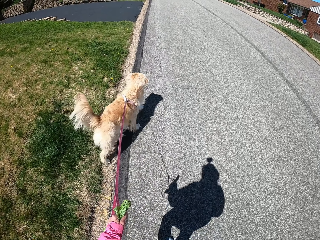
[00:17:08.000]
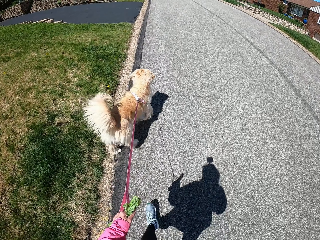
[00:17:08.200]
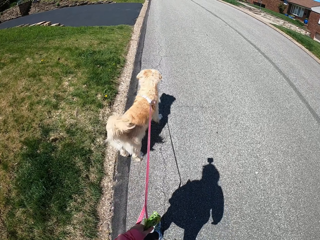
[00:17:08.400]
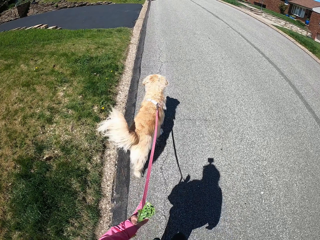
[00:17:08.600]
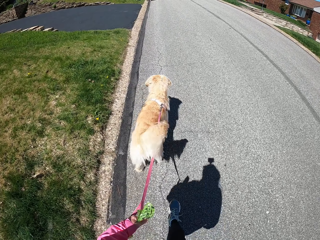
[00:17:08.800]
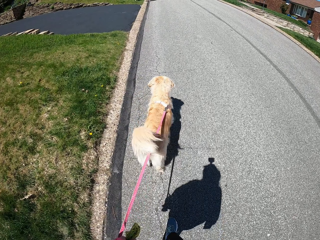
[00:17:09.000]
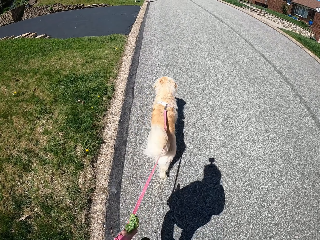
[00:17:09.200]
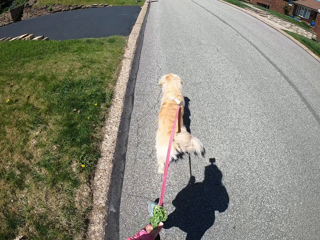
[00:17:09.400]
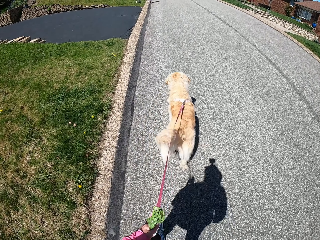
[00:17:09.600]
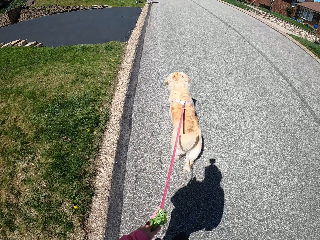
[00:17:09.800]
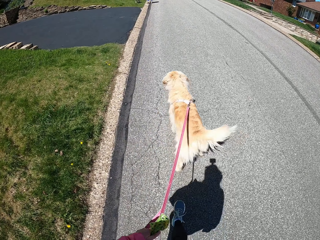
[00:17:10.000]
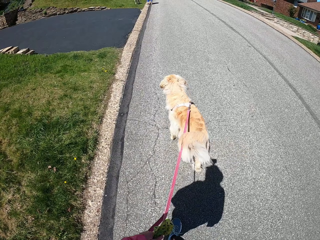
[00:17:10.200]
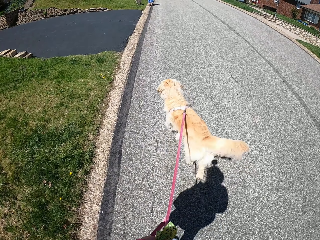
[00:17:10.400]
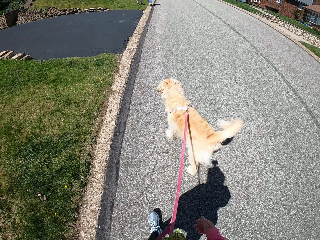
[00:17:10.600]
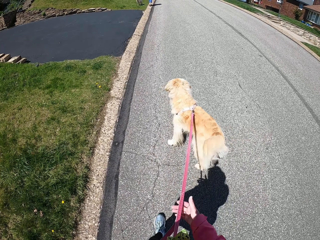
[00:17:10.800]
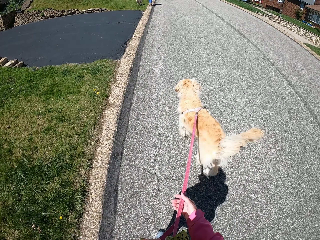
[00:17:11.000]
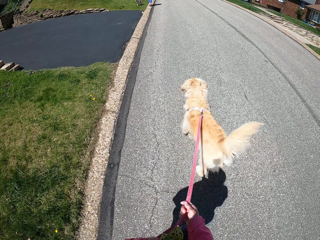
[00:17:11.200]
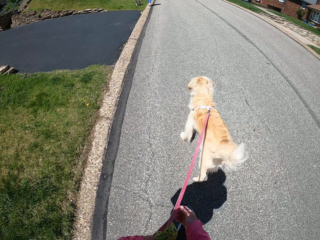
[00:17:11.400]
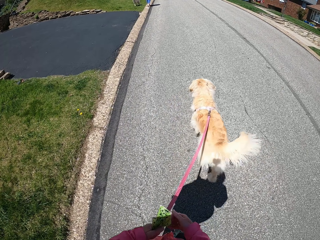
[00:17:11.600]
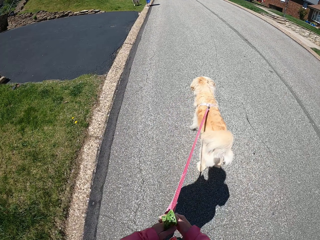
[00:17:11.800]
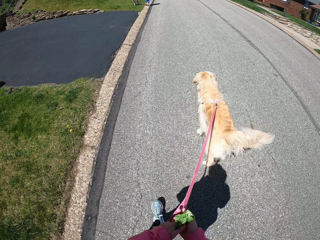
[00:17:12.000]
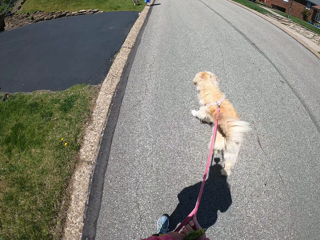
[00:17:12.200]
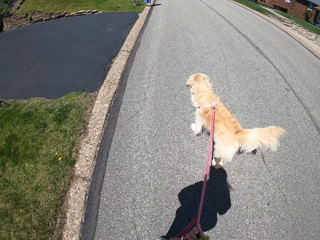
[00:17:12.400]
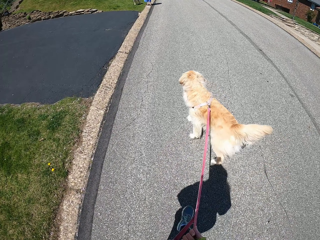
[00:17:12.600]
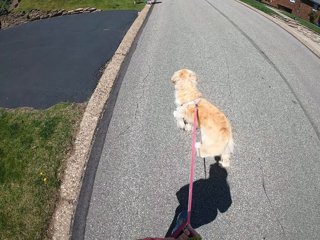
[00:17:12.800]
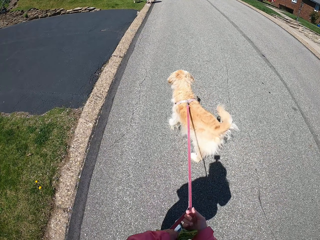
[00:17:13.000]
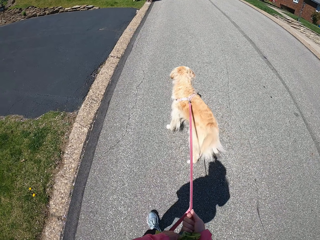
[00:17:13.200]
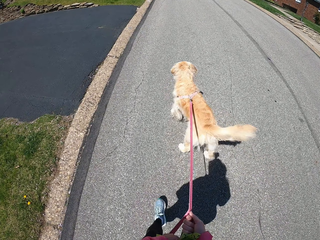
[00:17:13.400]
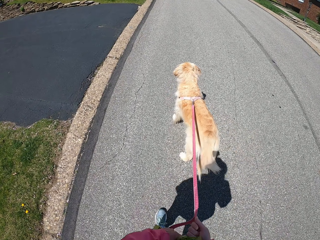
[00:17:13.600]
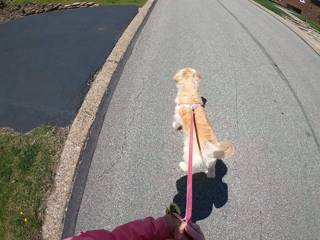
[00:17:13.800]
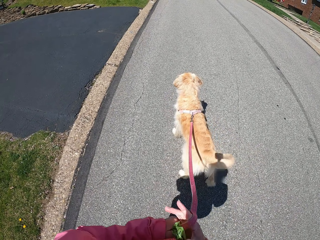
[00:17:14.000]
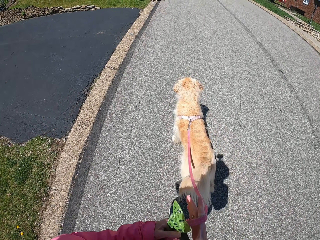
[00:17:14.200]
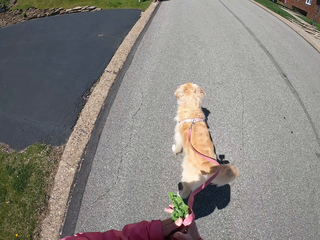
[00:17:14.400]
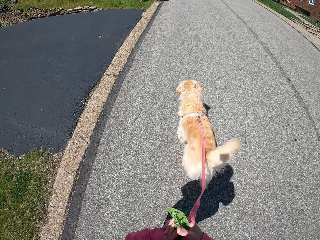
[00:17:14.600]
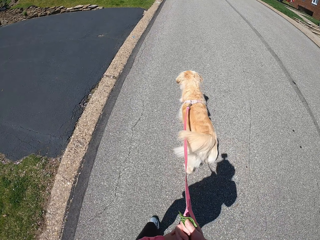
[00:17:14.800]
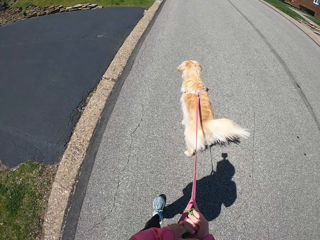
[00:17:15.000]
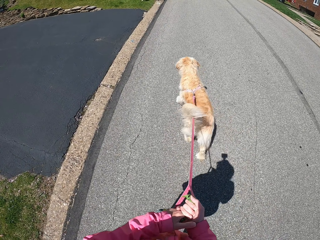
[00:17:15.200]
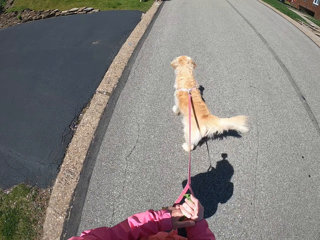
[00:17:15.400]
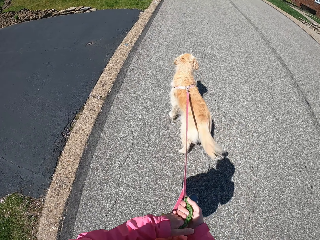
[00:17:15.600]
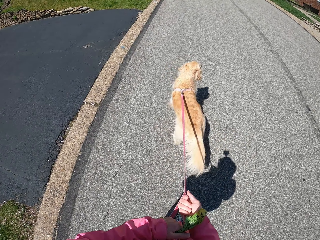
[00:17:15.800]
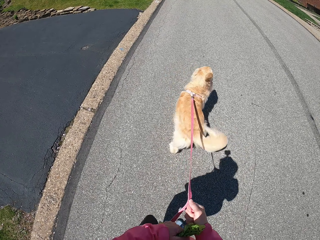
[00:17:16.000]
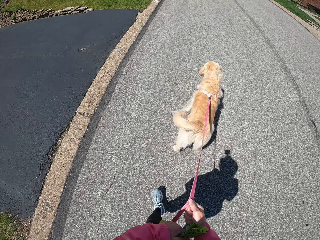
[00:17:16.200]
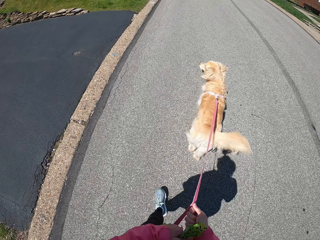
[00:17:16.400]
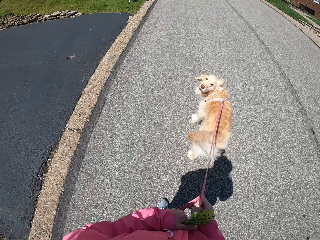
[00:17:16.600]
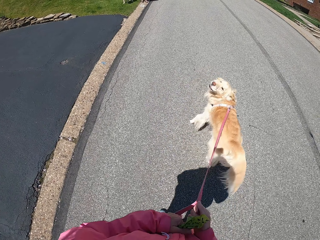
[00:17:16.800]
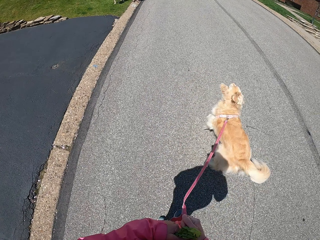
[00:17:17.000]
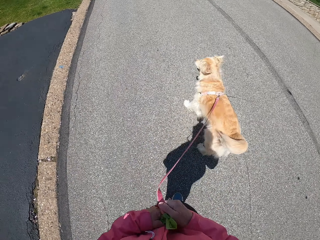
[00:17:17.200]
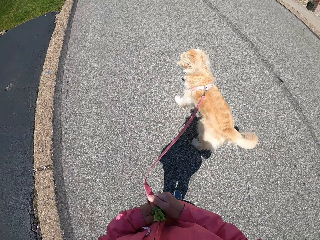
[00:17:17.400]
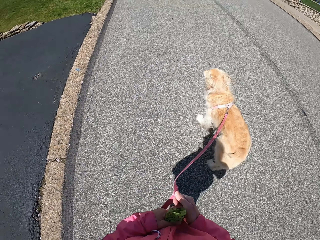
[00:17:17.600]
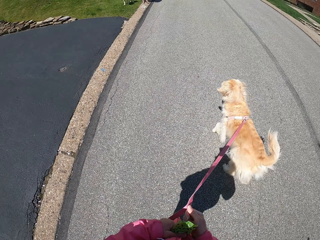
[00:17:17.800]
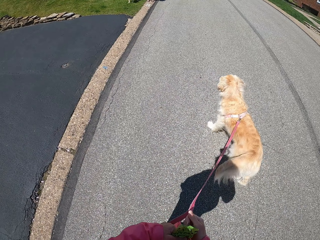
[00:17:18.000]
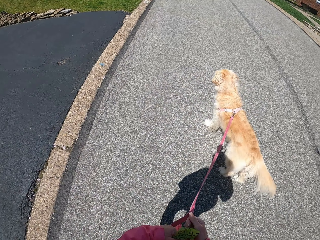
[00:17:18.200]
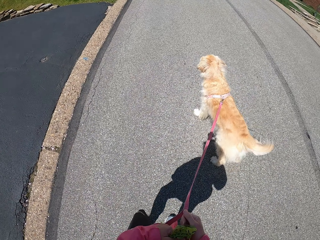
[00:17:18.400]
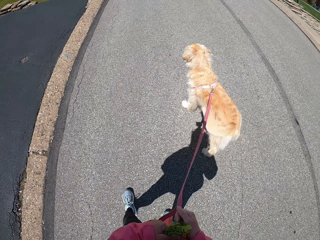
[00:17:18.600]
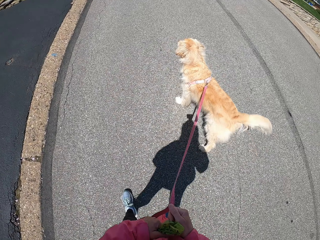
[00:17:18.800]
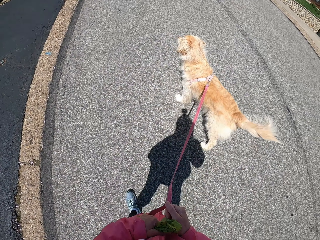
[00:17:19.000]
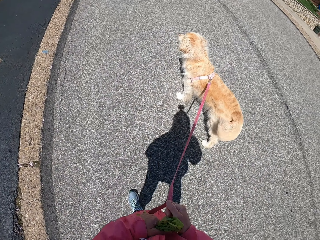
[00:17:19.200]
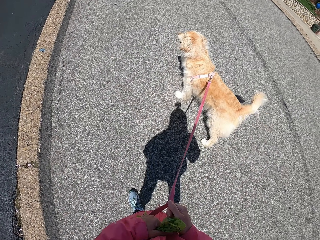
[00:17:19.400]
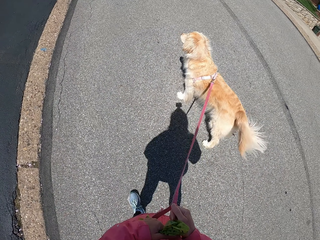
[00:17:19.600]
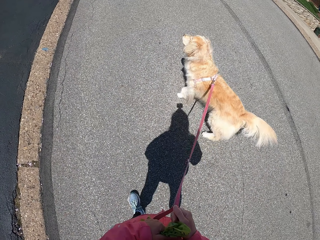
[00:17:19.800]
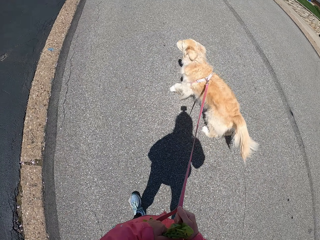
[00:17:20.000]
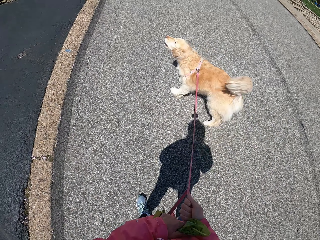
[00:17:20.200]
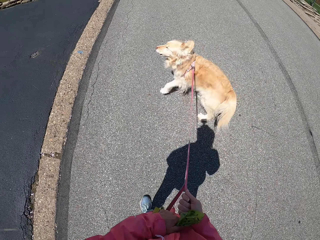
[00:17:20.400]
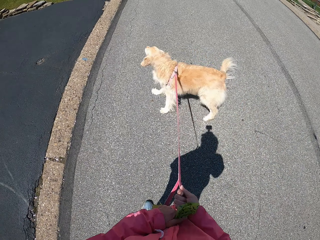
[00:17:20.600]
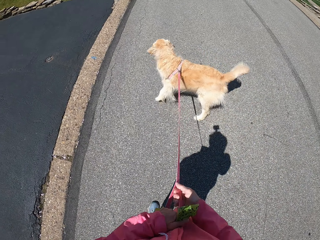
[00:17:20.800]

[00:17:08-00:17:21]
The camera wearer holds the leash with both hands. They roll the dog thread on the hand. They stop. They stand on the road with the dog. They take a step.

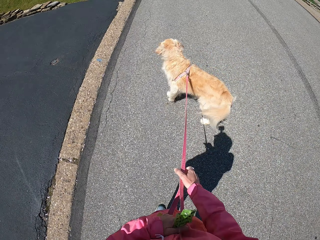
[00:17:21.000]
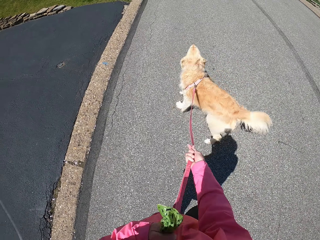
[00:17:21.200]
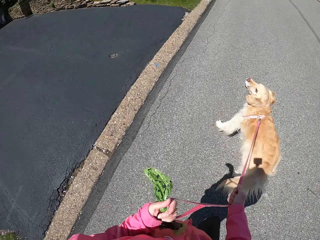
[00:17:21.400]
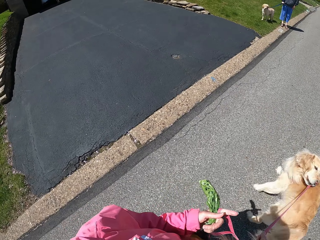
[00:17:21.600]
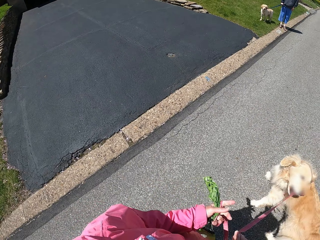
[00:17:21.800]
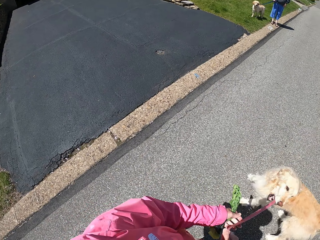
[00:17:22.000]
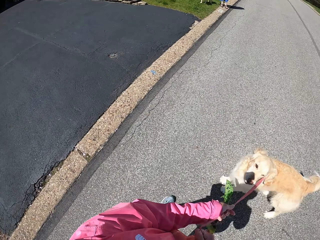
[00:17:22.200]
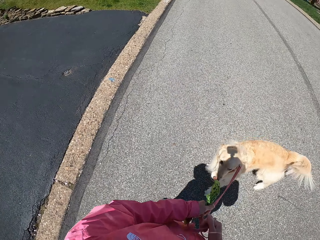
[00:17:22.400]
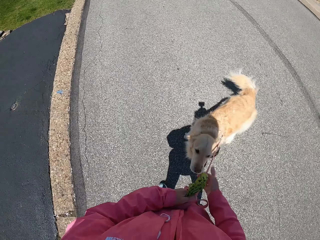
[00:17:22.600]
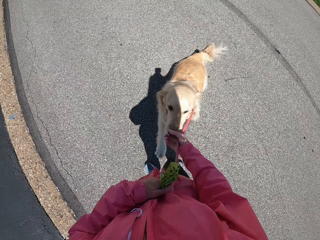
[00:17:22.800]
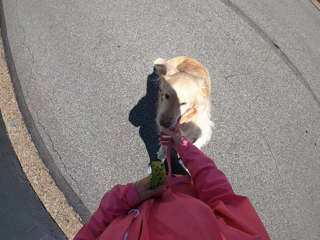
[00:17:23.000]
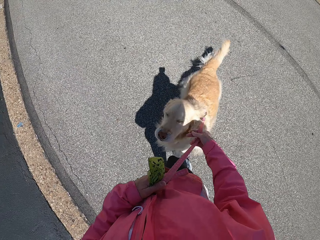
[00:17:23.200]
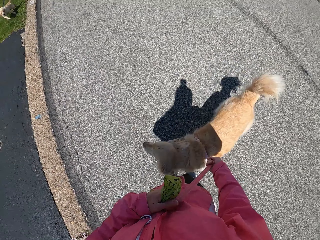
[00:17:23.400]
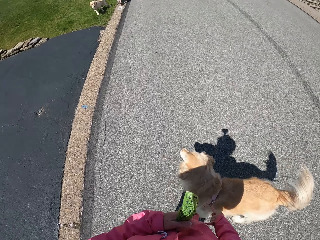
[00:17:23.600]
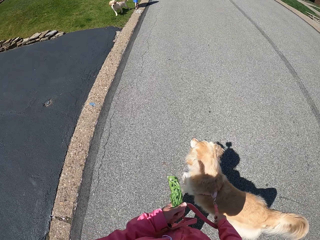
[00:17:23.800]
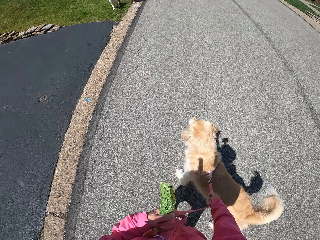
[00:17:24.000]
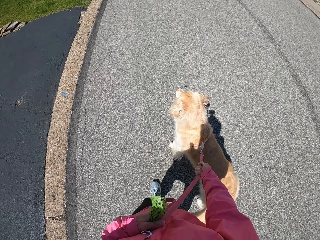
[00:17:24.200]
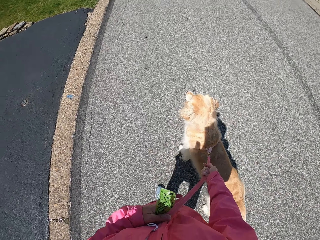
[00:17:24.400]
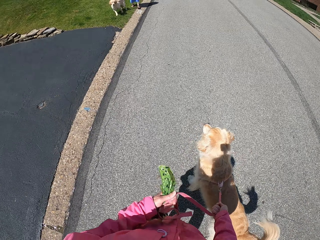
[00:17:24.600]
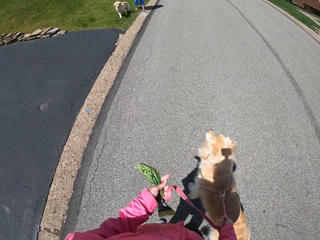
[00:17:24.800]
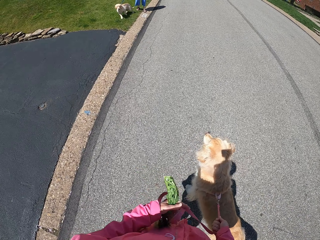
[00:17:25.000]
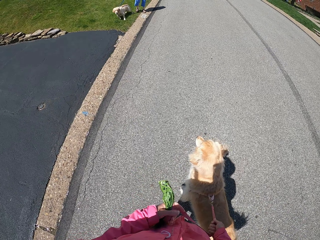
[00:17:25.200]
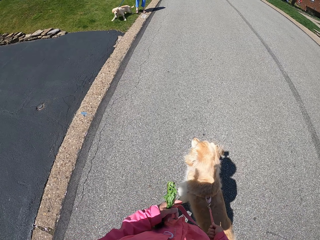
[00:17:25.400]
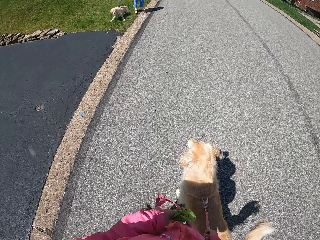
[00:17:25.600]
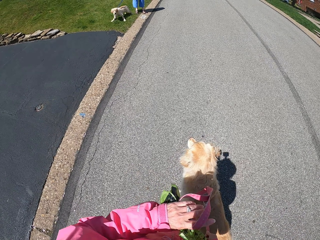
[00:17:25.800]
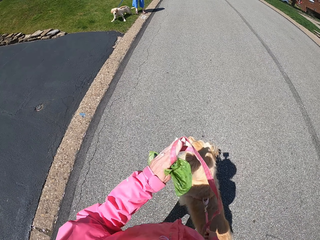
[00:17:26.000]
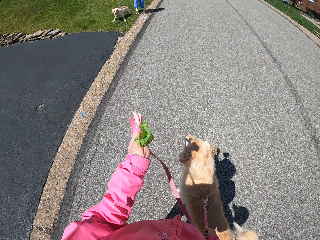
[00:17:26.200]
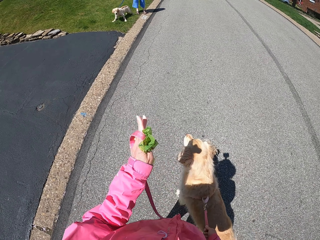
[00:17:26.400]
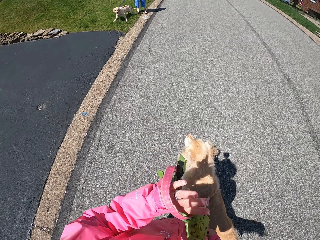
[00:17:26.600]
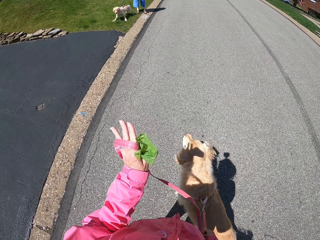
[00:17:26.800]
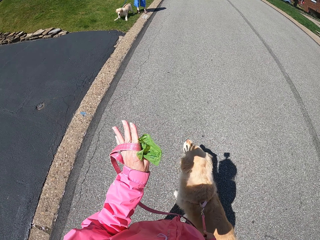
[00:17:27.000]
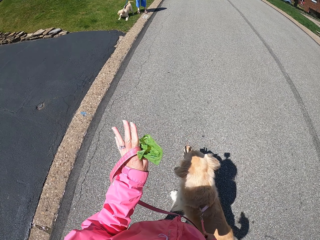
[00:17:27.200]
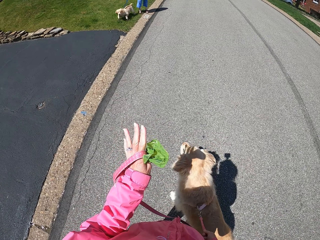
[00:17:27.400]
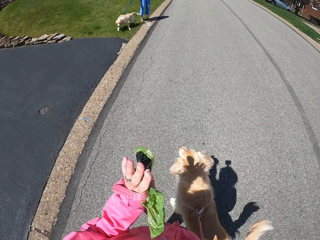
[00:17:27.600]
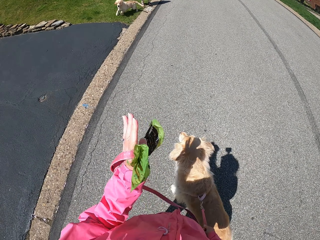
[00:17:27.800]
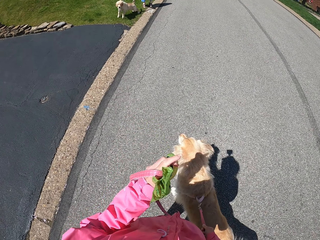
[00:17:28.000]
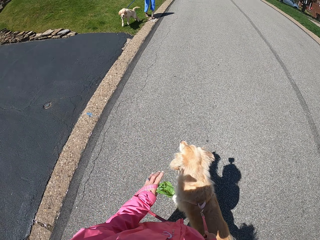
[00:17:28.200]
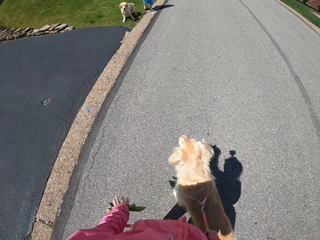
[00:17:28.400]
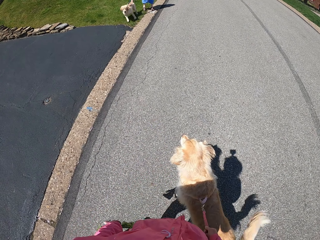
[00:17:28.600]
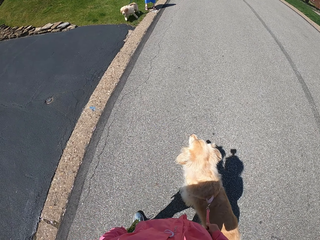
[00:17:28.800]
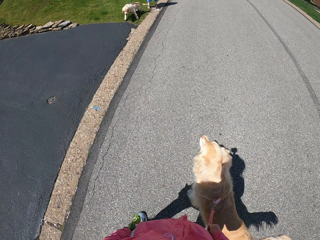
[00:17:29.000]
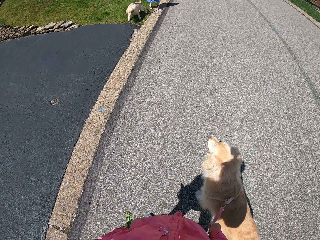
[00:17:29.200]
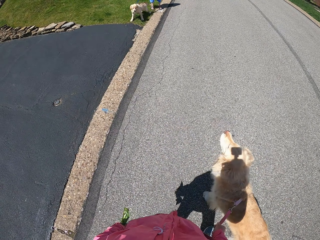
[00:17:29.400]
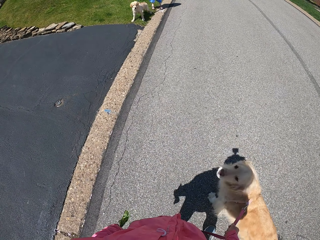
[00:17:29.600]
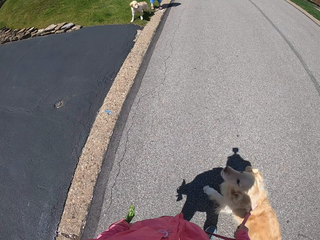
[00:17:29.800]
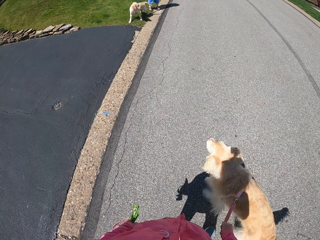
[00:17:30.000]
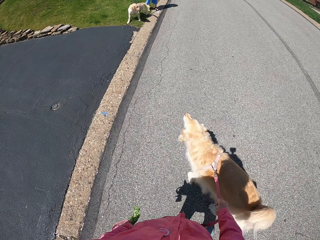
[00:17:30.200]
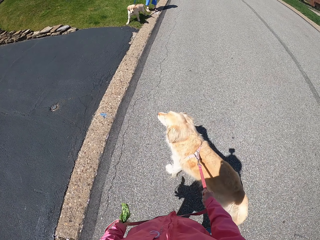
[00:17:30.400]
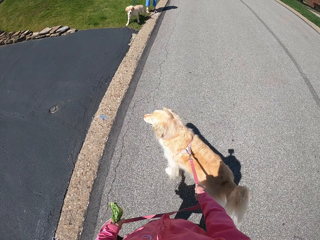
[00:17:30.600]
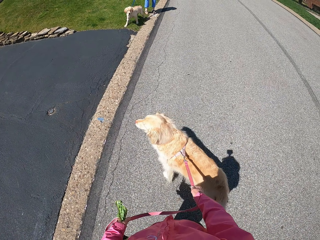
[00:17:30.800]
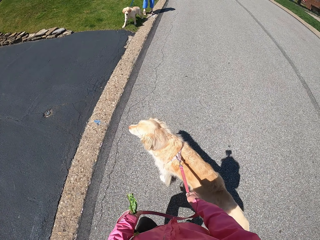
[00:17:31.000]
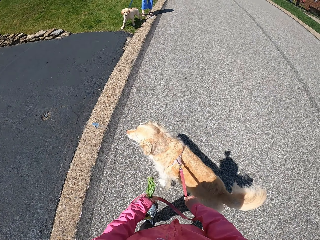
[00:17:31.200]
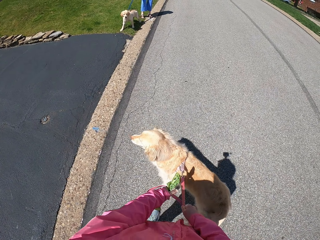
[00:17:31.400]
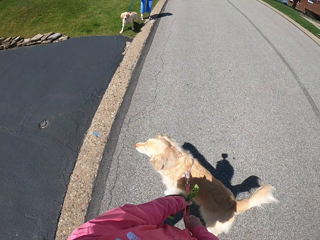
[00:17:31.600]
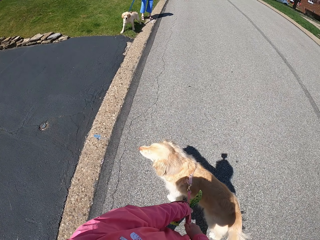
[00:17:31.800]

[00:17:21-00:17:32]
The camera wearer pulls the leash. A lady holds a dog on the garden beside the road. The camera wearer converses with the lady with gestures. They take a step.
